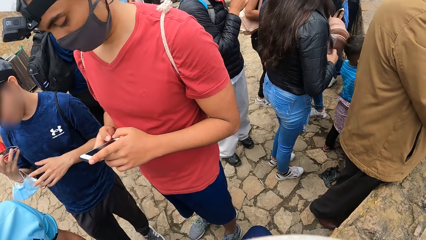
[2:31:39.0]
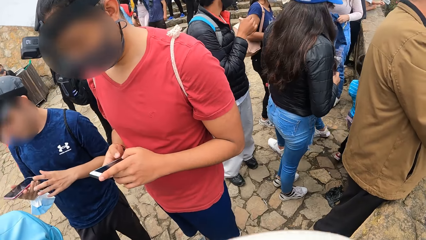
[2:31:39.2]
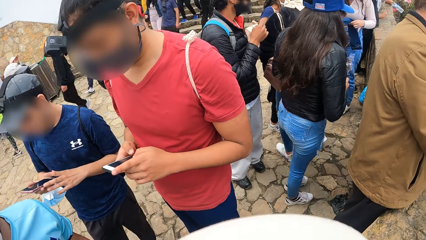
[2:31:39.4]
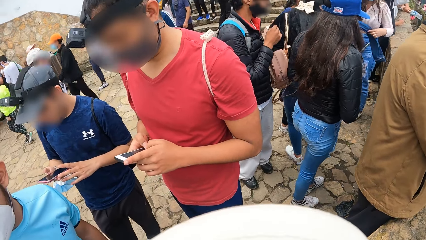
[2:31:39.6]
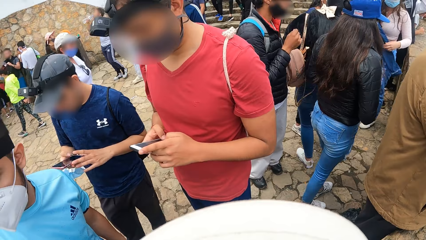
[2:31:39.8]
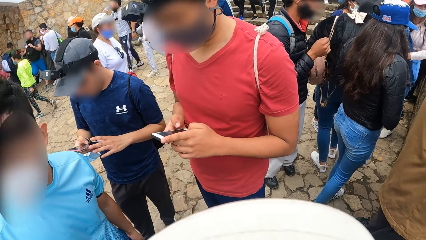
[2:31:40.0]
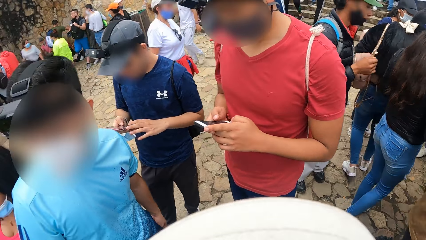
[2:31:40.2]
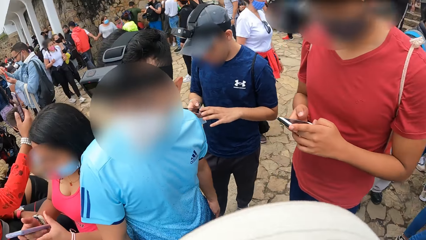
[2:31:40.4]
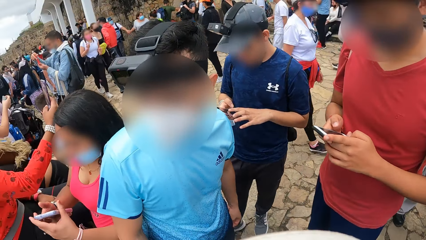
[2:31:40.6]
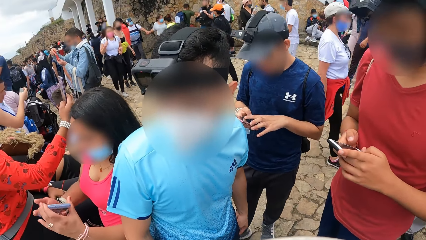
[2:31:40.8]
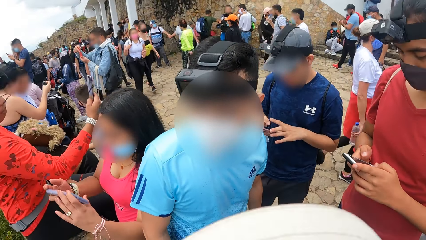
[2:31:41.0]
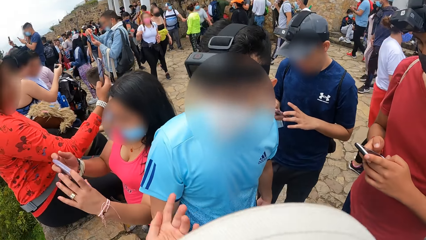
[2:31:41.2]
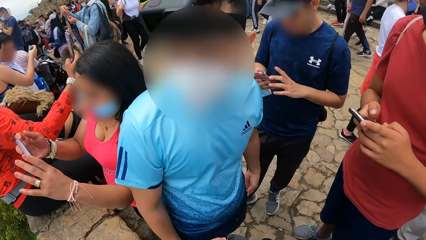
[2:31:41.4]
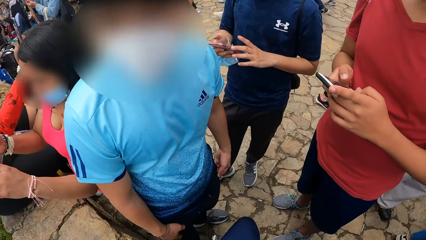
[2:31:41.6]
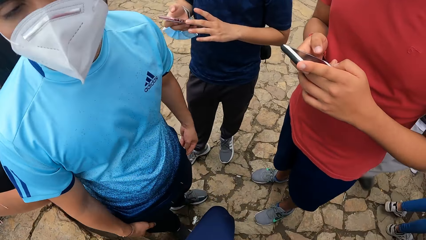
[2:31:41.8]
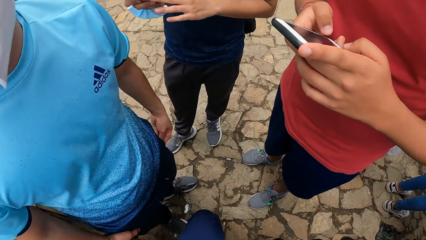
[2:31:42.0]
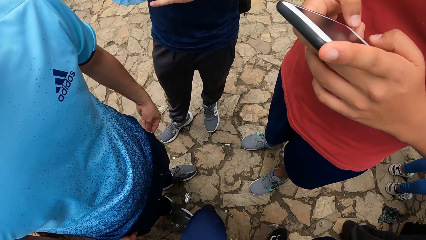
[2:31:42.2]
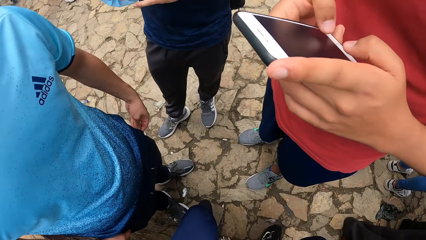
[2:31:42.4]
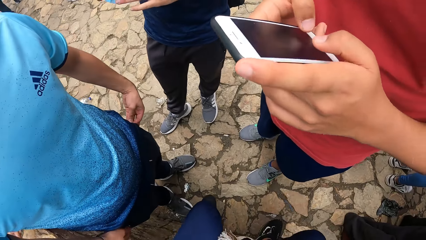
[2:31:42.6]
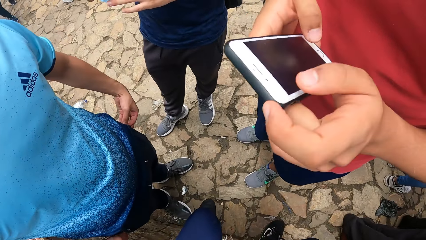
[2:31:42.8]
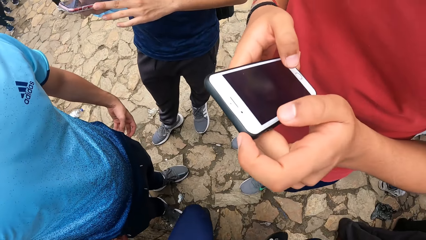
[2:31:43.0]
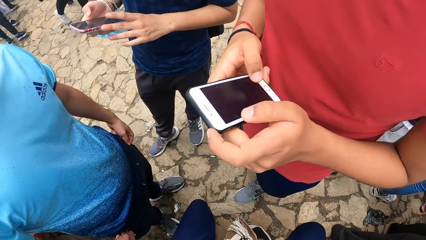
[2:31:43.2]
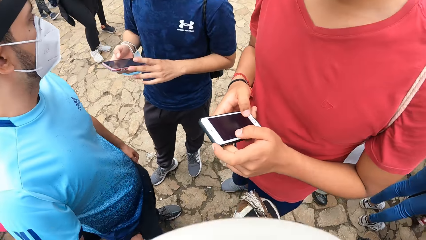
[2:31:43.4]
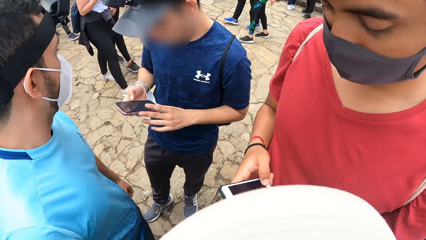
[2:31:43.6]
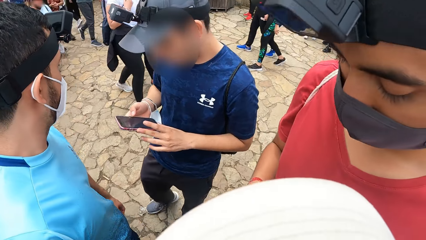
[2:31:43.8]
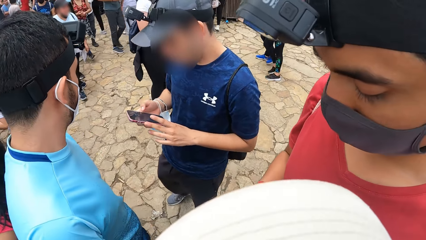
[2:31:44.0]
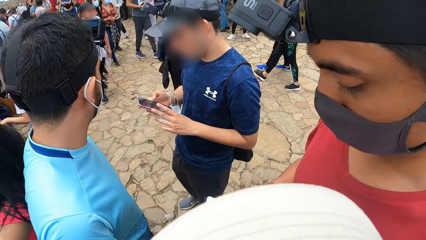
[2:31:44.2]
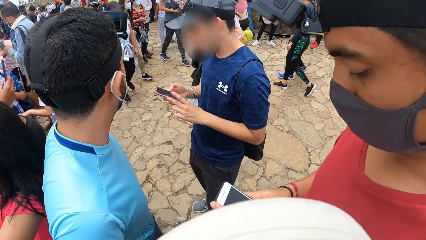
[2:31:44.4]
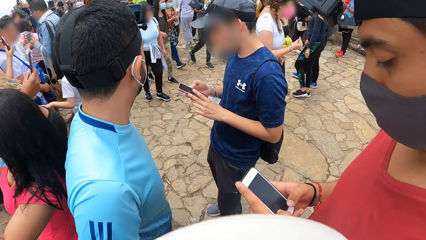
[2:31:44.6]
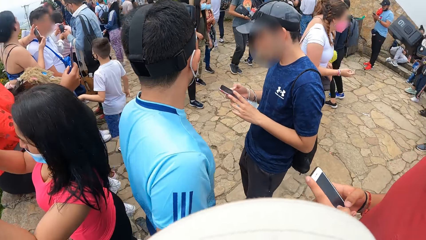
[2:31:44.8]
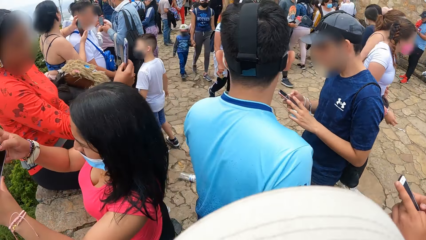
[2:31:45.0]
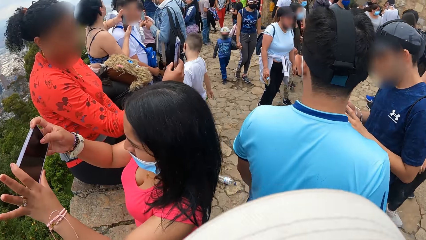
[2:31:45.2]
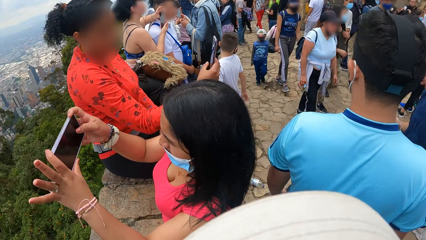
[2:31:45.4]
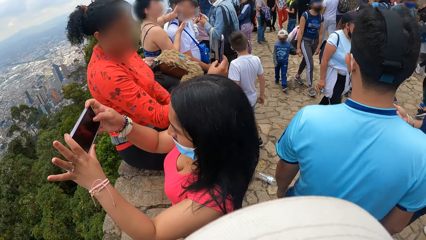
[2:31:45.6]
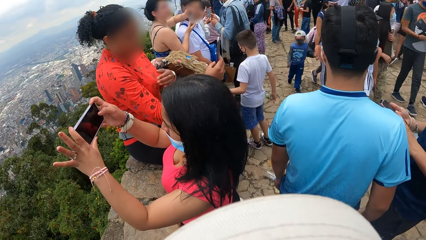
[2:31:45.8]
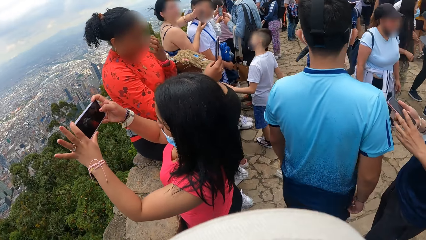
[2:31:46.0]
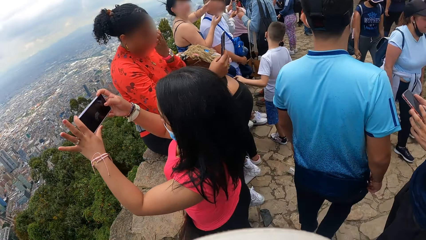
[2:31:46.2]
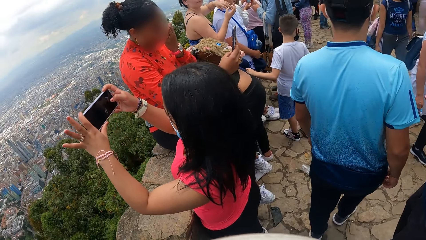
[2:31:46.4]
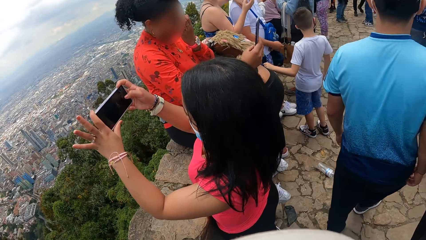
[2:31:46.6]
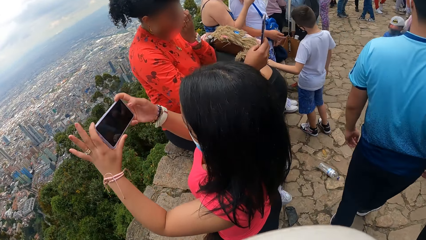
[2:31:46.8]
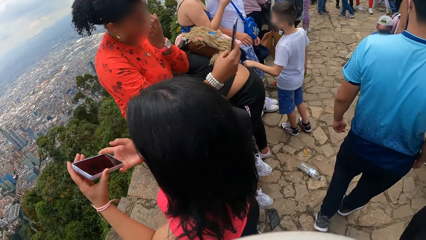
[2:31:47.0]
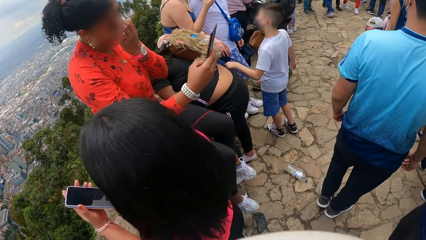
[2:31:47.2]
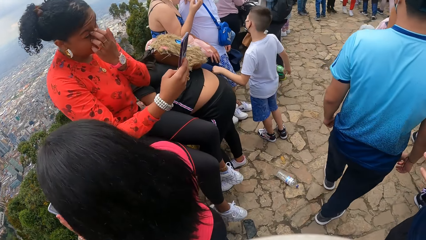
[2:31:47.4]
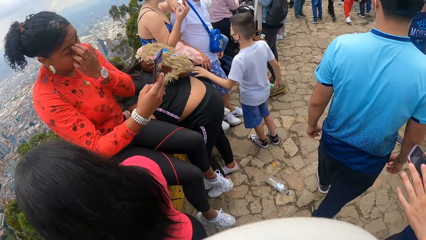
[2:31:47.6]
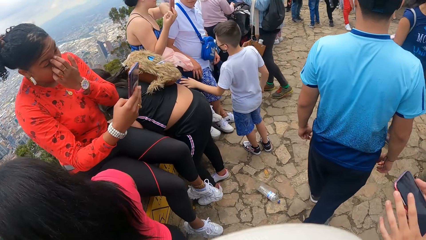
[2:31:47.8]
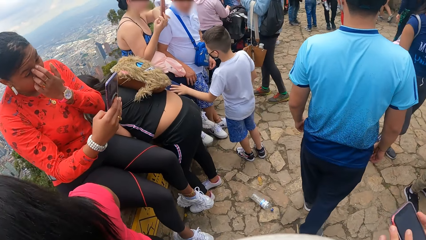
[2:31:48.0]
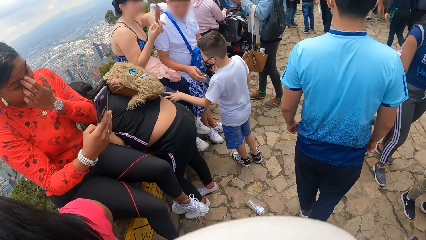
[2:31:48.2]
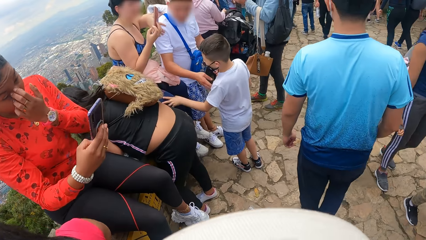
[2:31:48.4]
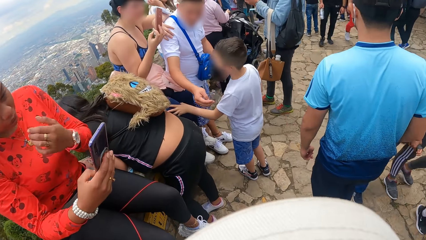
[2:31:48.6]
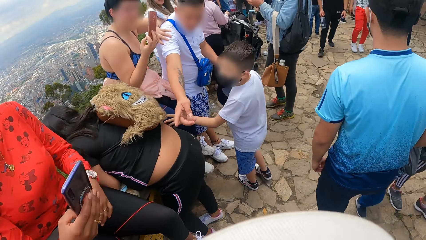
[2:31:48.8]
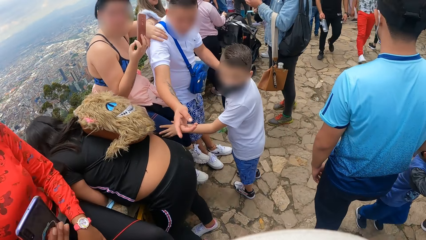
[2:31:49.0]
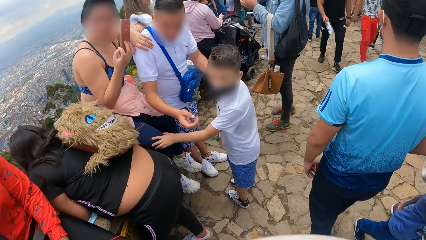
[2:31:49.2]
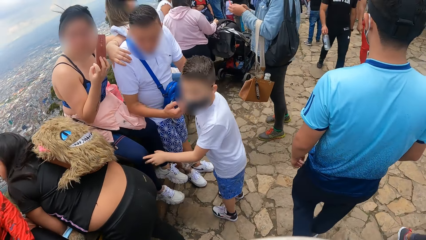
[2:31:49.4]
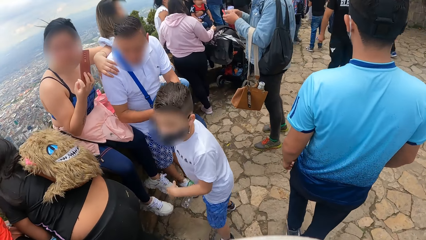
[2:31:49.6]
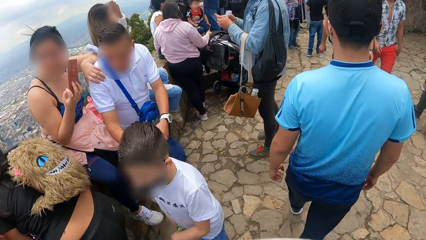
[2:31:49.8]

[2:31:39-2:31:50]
The man operates his phone with his hands. The camera wearer looks around. They walk down a path with another man, the first man and a third man.

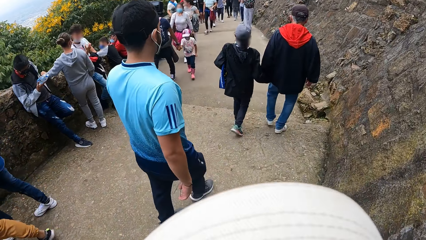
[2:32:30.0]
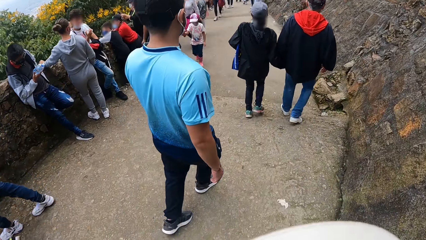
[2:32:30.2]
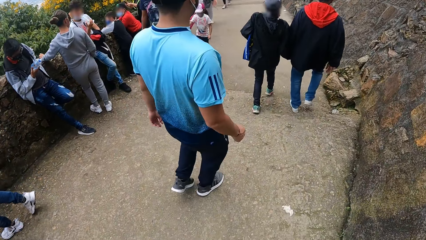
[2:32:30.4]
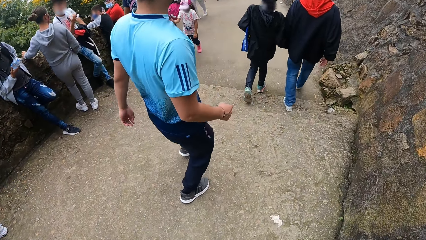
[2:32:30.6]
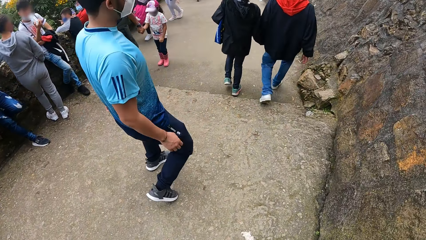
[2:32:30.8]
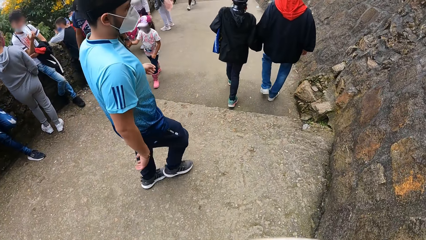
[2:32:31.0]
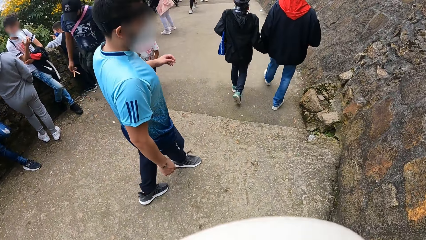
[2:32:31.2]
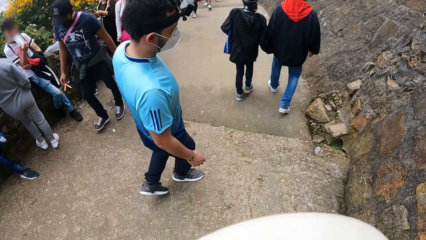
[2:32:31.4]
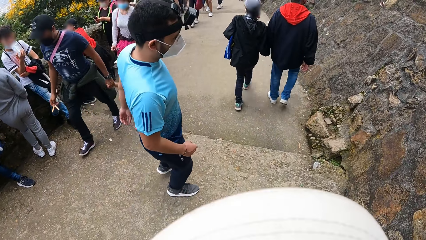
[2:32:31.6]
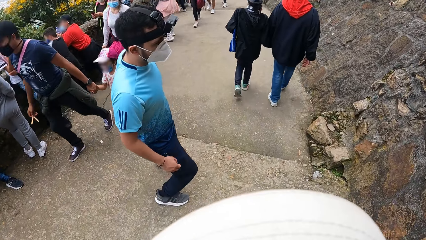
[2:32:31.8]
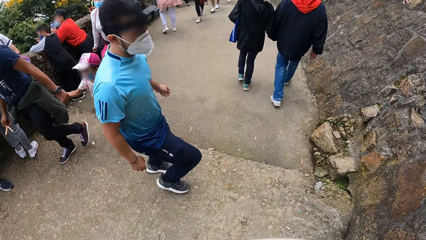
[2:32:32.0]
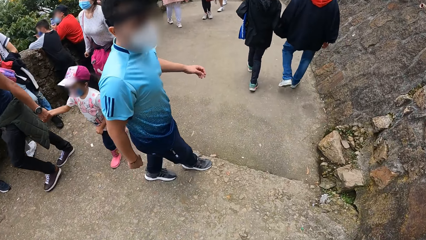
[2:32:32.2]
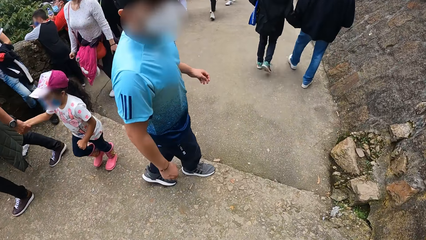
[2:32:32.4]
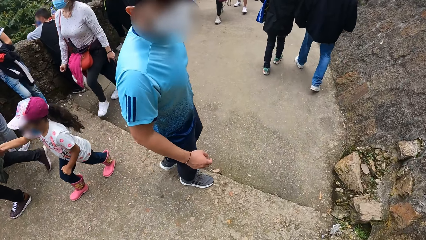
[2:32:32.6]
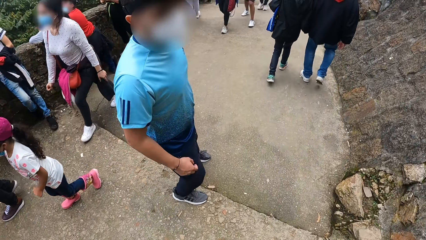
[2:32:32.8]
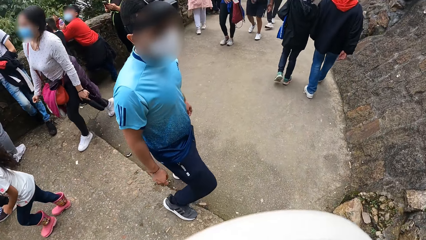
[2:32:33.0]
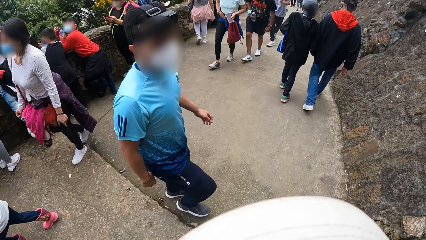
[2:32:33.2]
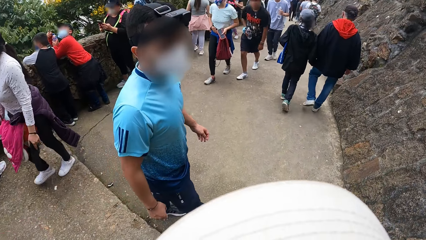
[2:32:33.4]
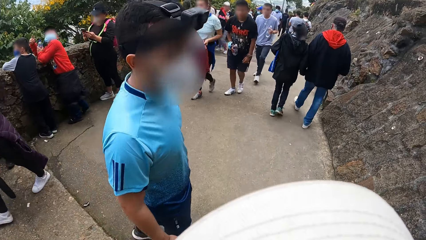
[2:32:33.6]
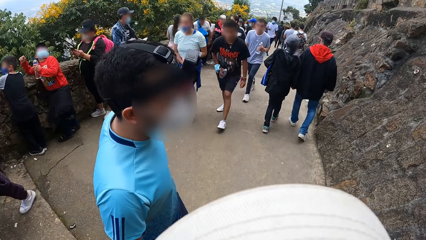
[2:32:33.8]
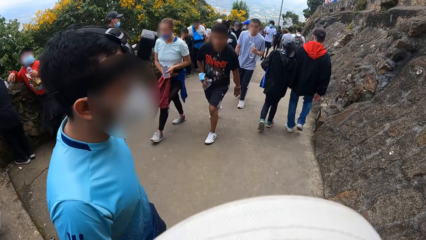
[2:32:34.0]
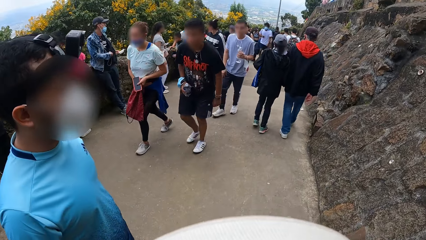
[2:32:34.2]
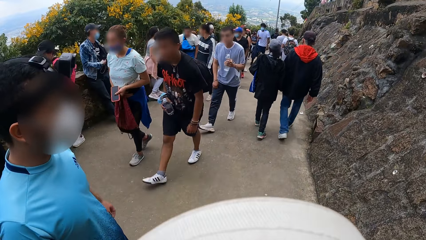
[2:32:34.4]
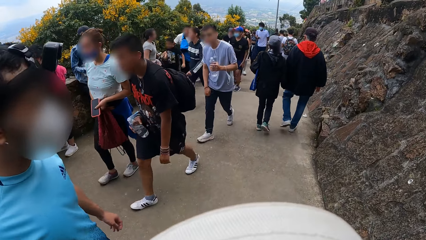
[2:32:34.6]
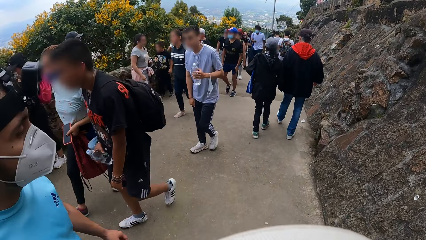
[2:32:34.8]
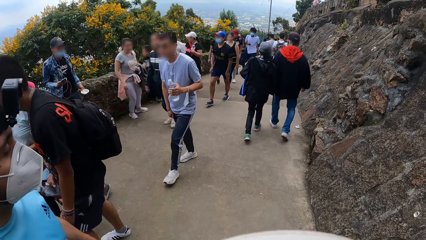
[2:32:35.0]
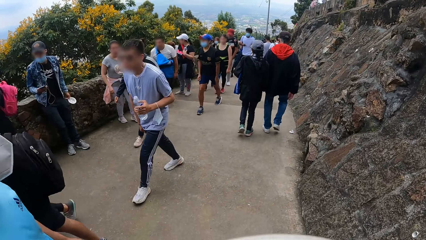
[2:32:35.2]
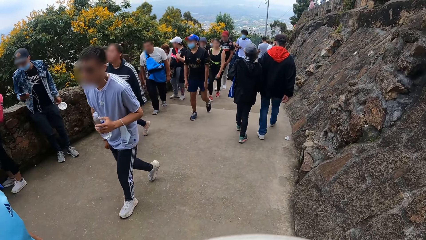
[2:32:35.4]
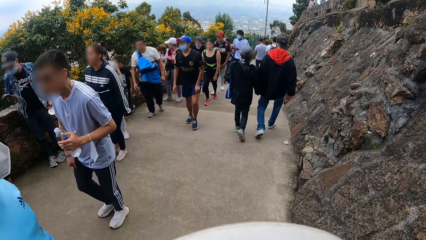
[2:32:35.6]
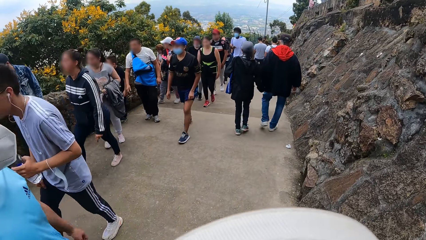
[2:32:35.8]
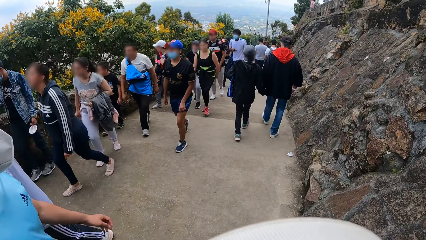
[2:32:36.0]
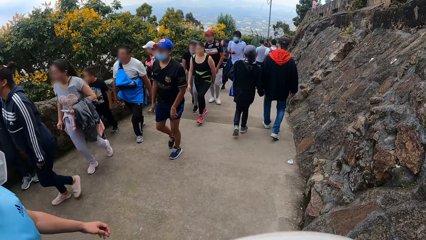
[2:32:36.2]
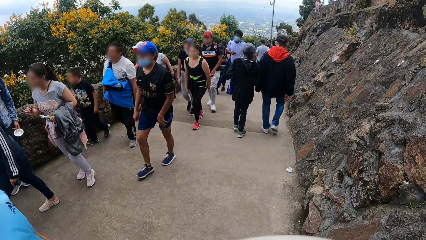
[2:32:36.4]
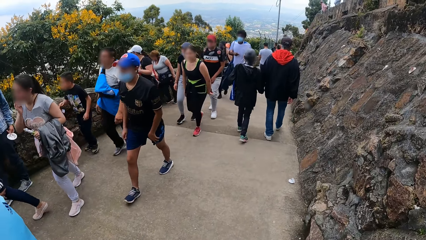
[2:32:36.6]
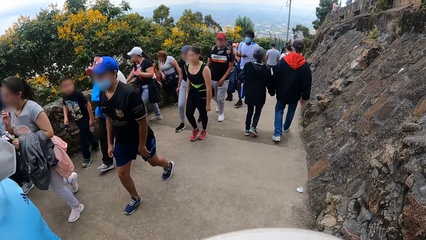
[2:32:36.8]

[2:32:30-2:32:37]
The camera wearer interacts with the man.
